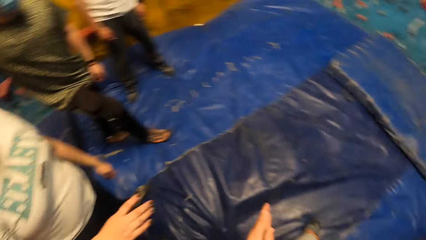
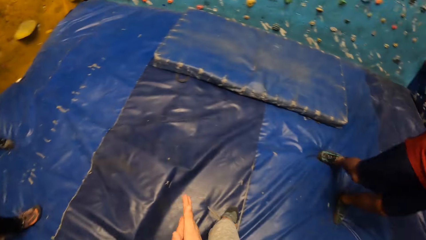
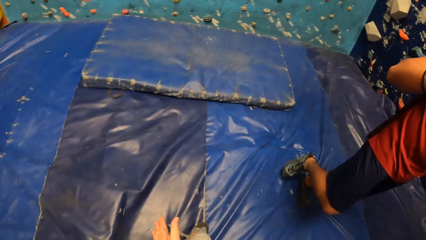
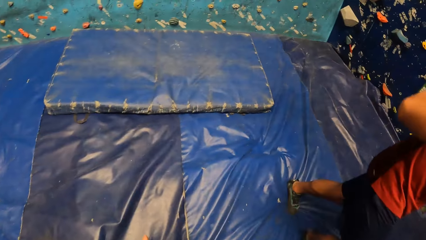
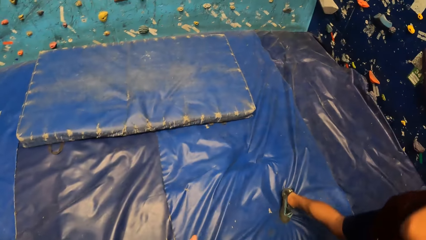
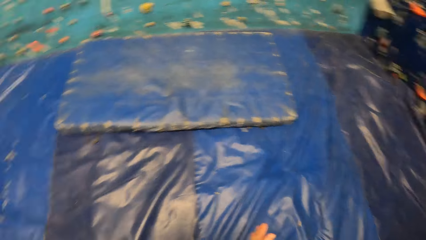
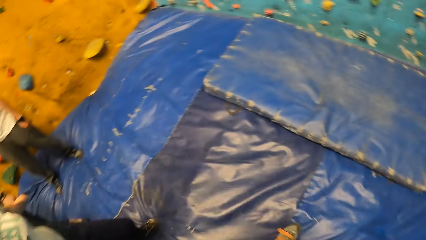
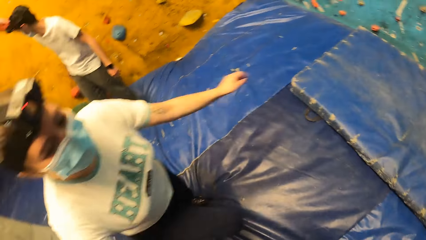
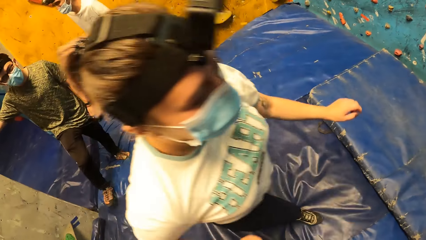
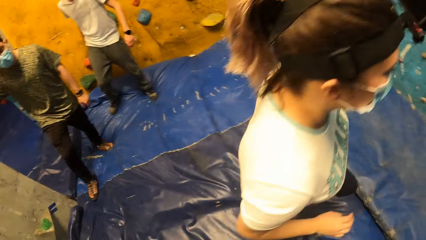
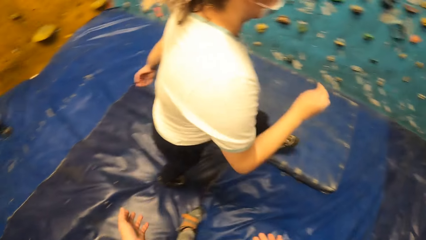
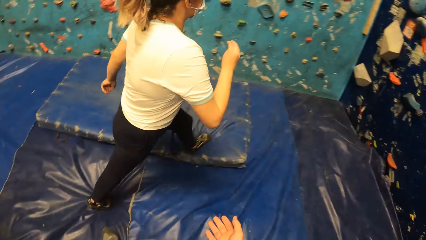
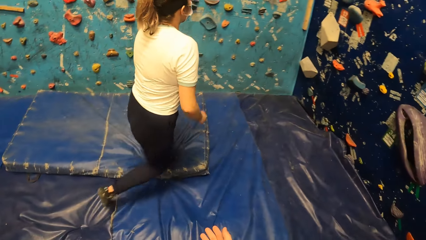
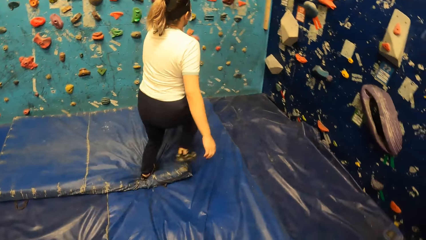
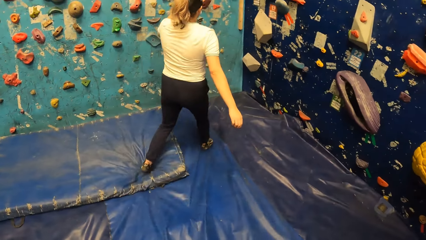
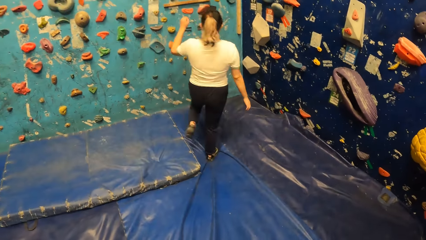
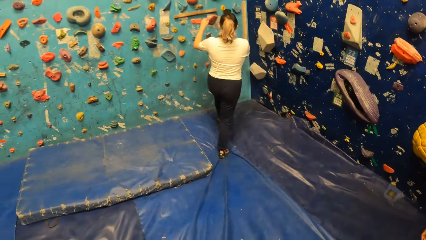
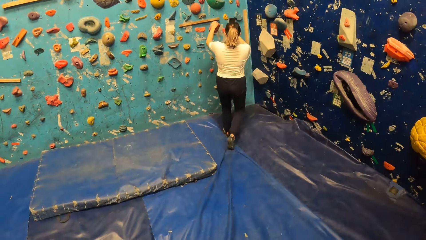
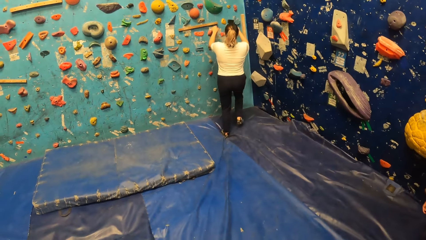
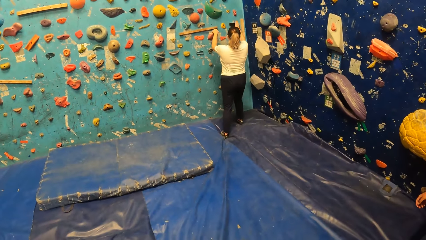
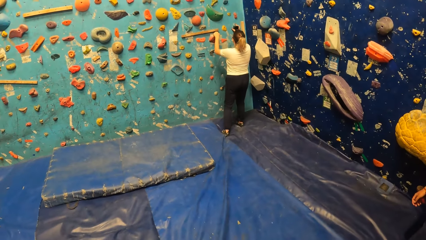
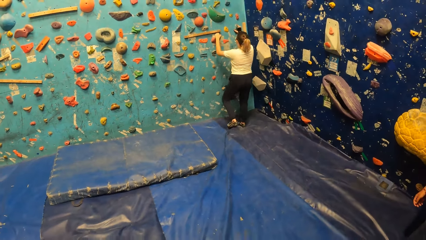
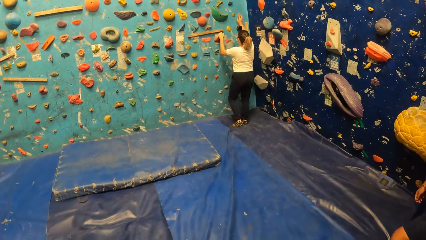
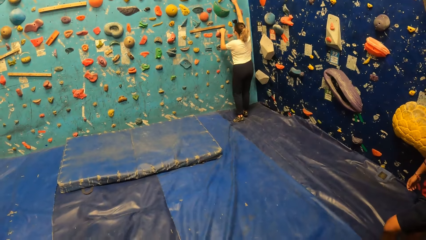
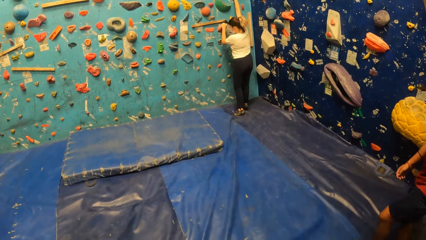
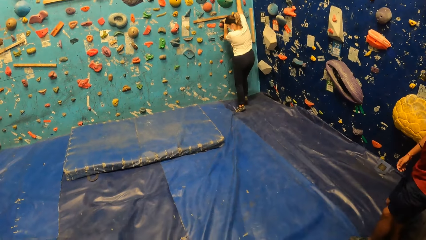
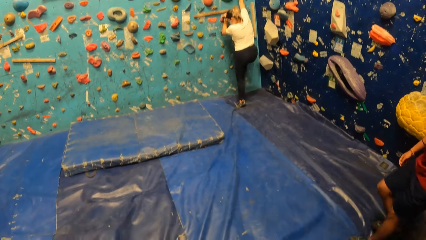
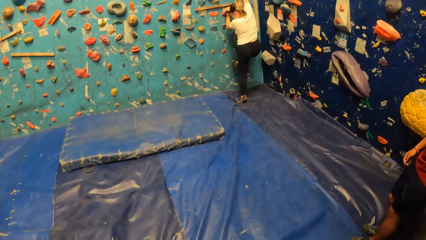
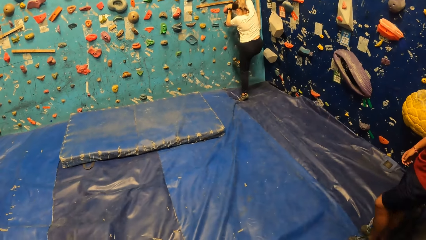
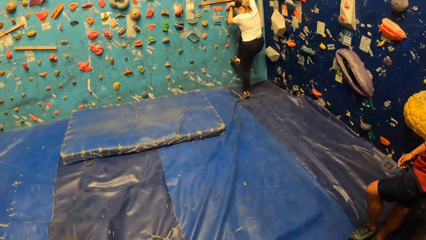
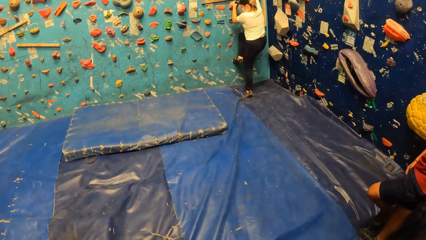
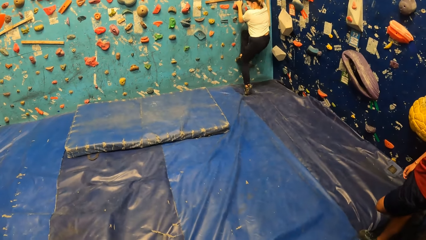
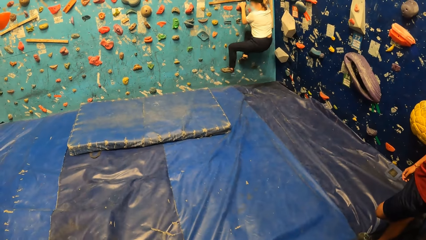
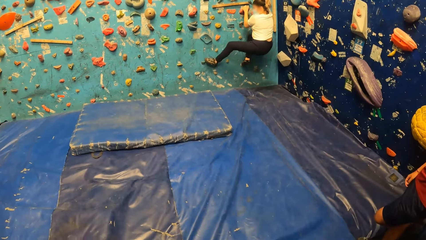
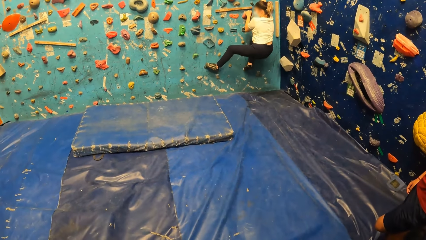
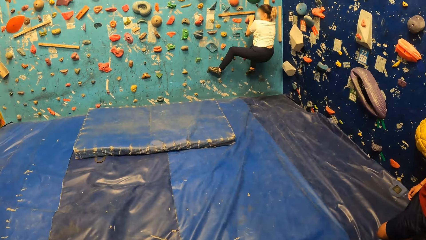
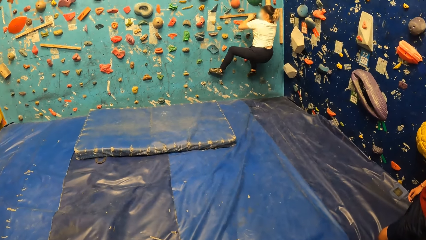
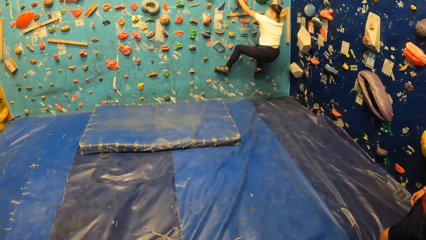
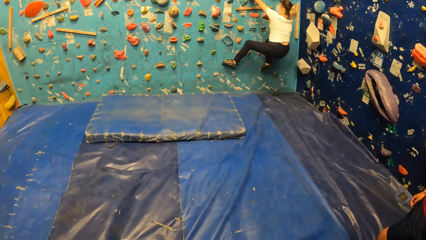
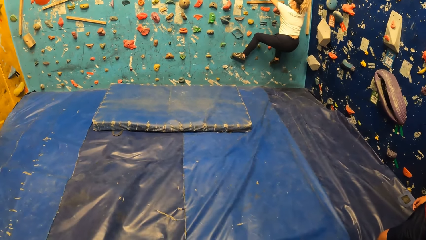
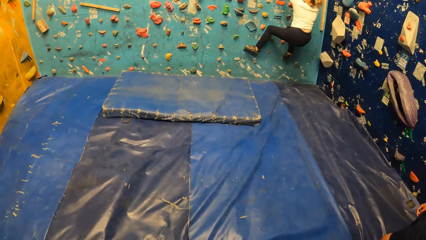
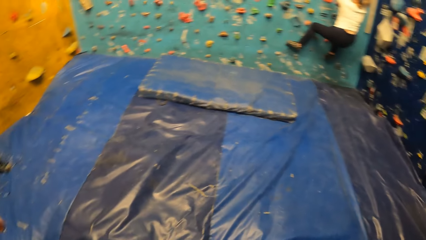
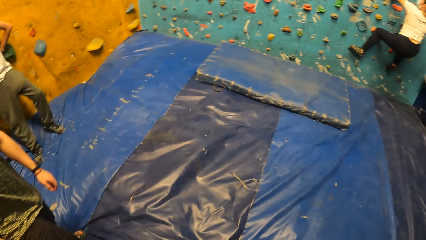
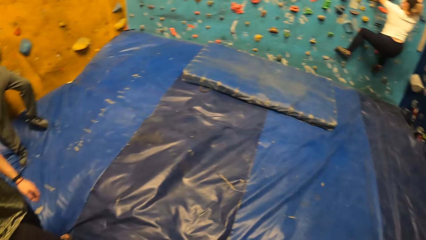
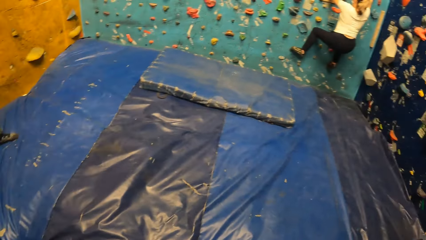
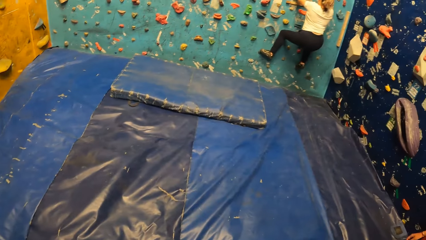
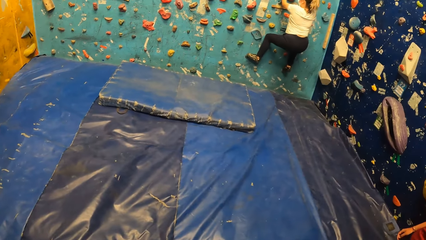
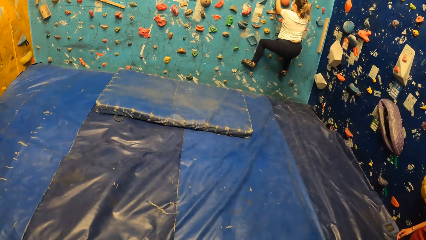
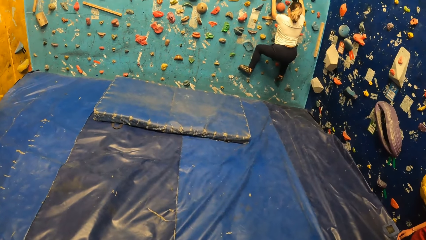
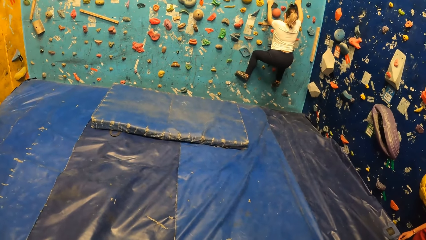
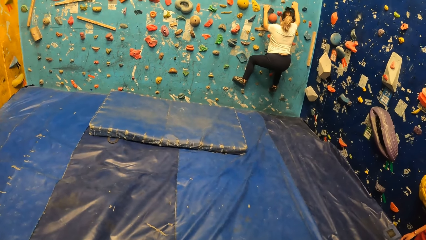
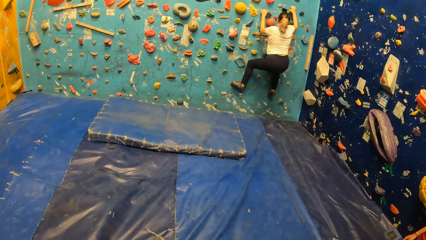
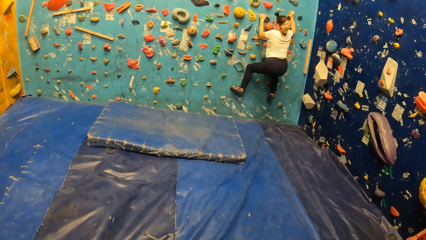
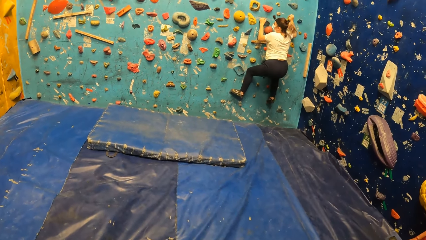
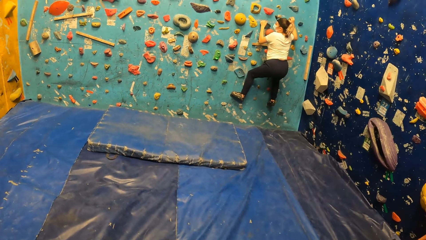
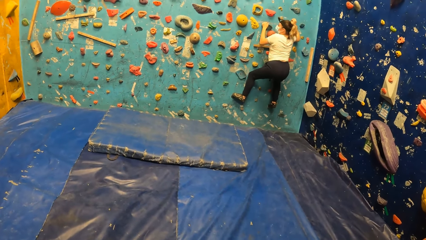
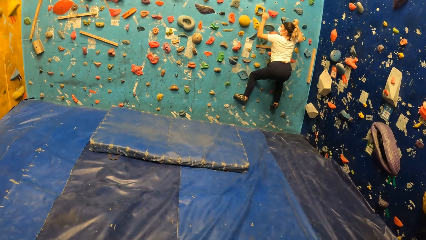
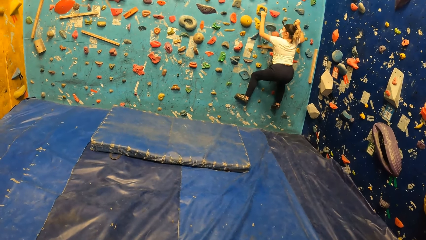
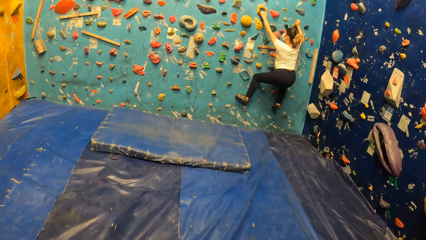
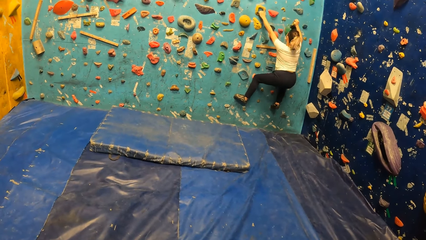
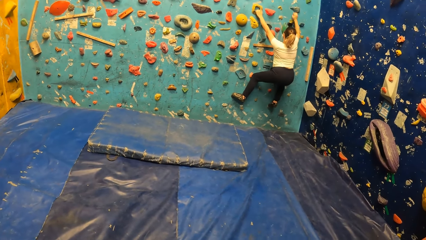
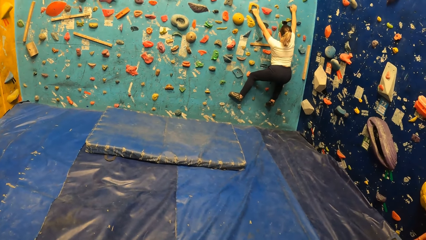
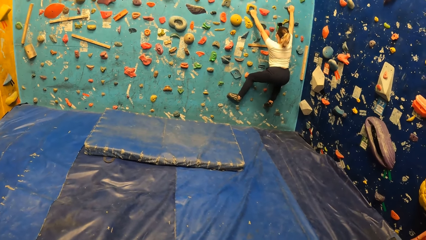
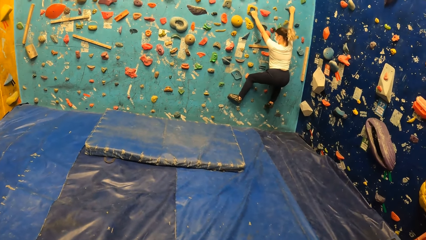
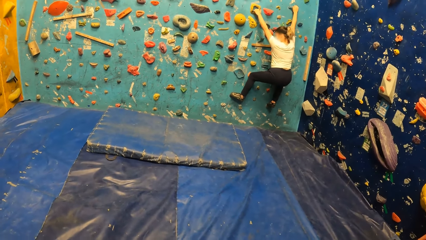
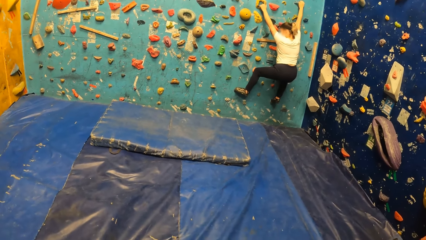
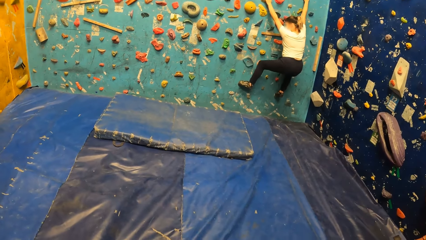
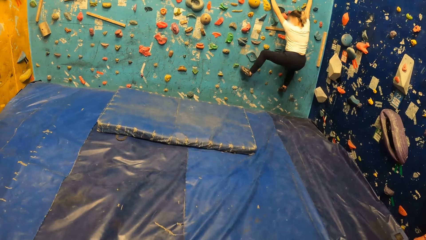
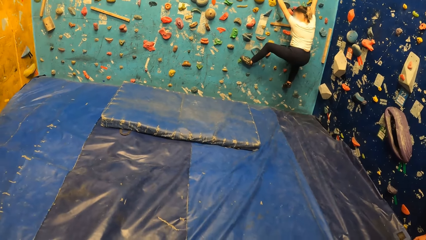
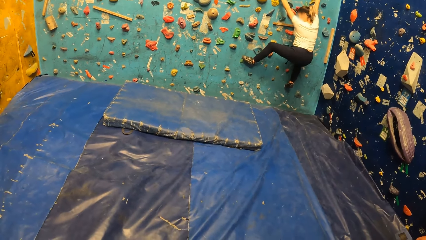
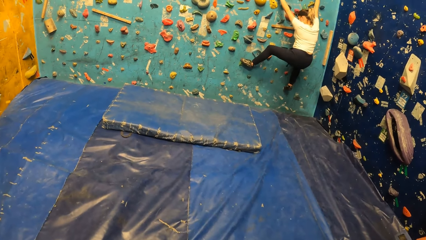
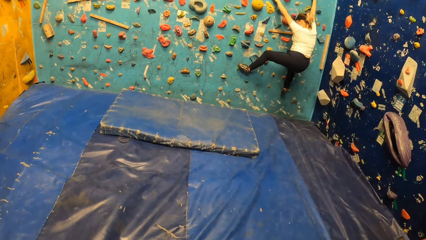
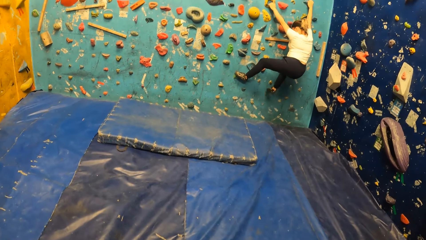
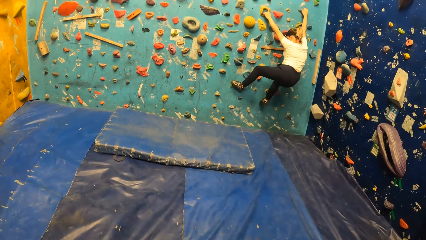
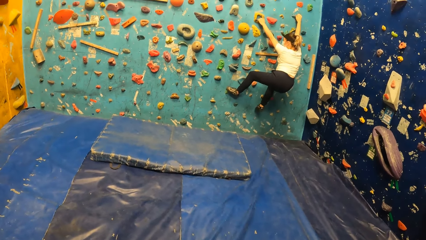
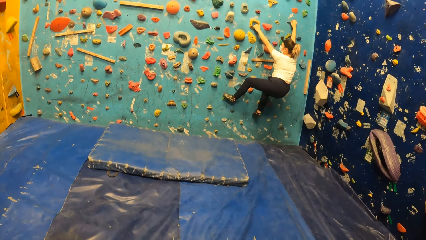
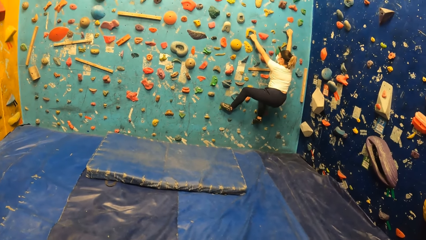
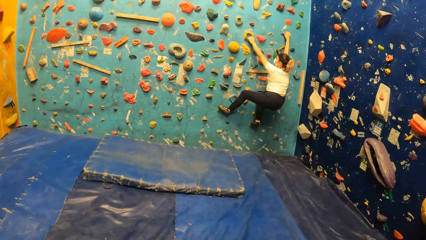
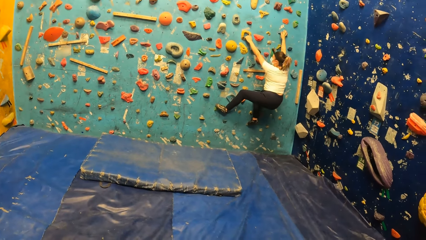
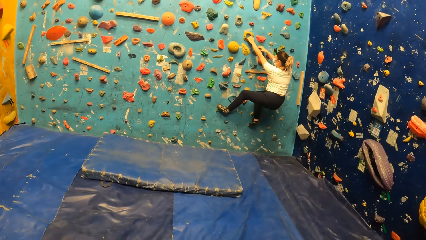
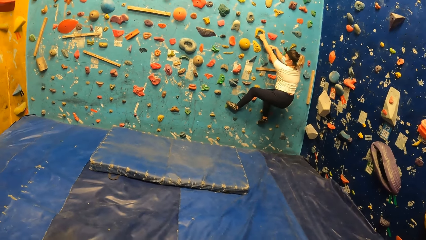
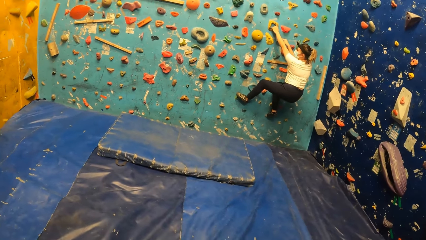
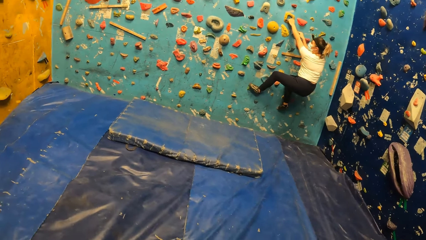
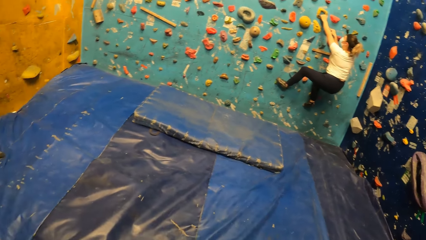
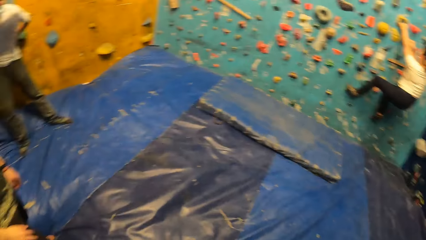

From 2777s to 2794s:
The camera wearer interacts with a person. They look around. The person walks. The person climbs the wall.
